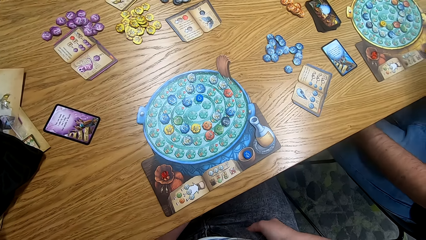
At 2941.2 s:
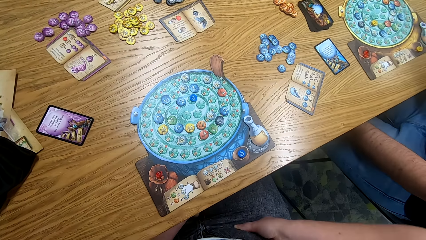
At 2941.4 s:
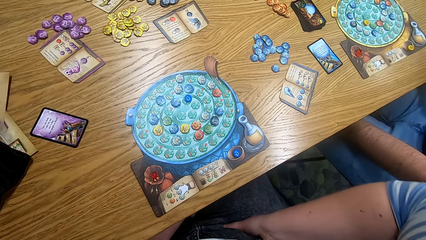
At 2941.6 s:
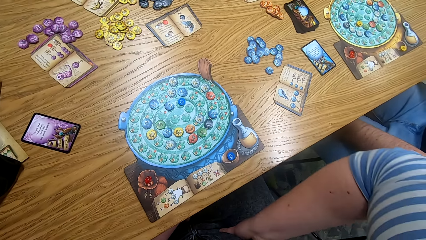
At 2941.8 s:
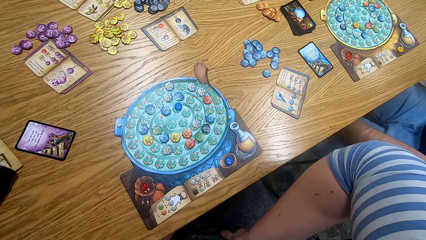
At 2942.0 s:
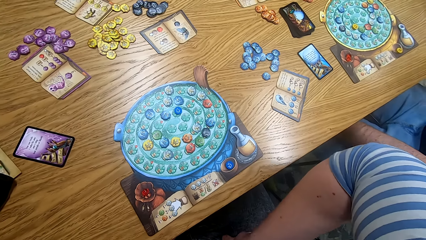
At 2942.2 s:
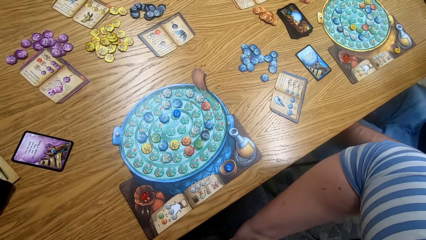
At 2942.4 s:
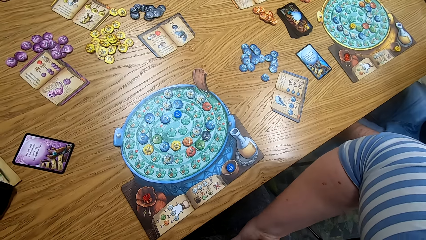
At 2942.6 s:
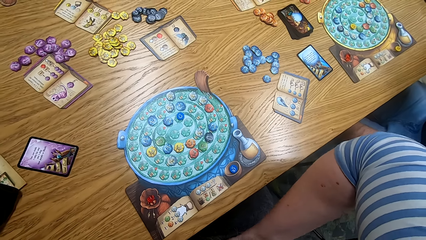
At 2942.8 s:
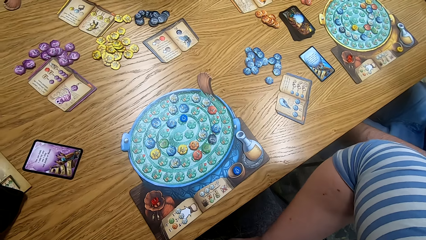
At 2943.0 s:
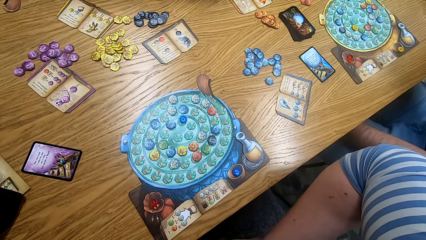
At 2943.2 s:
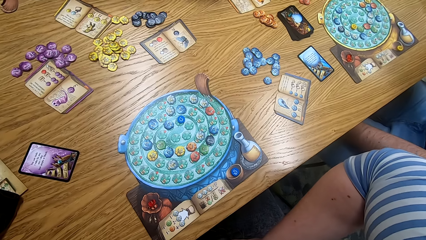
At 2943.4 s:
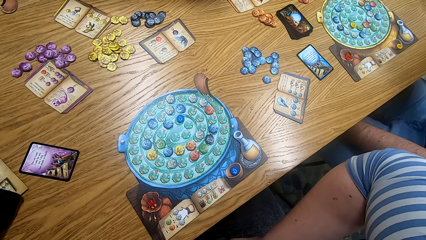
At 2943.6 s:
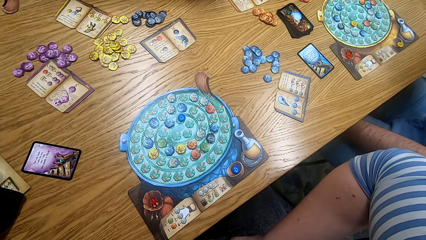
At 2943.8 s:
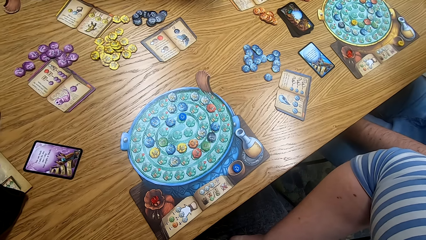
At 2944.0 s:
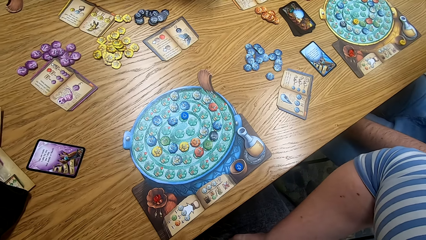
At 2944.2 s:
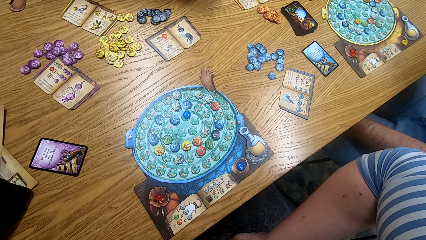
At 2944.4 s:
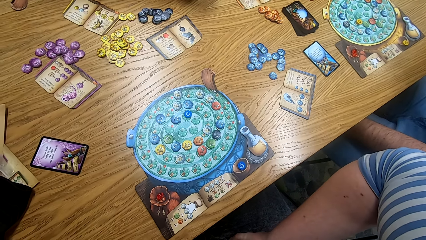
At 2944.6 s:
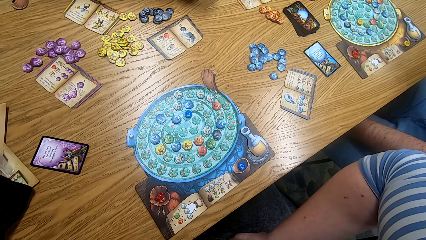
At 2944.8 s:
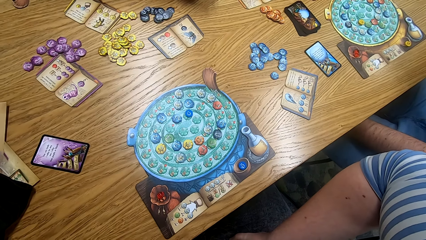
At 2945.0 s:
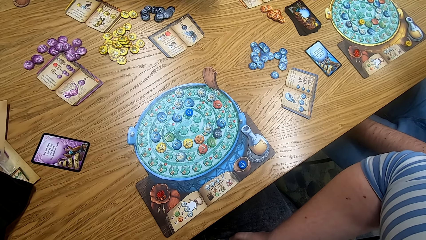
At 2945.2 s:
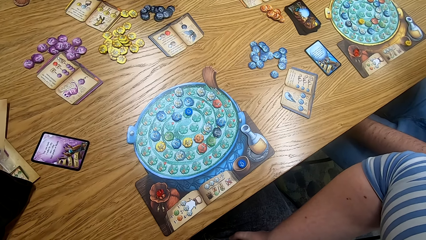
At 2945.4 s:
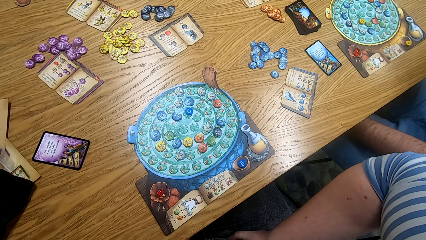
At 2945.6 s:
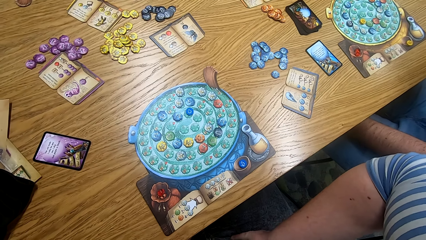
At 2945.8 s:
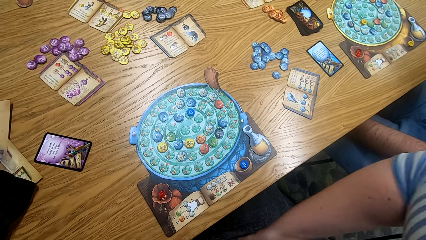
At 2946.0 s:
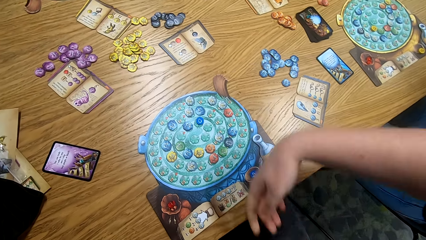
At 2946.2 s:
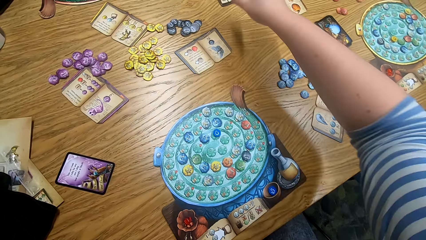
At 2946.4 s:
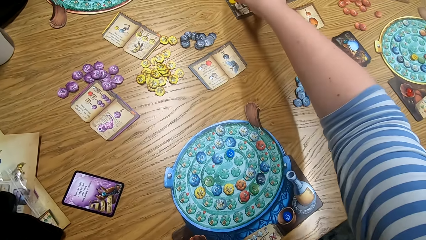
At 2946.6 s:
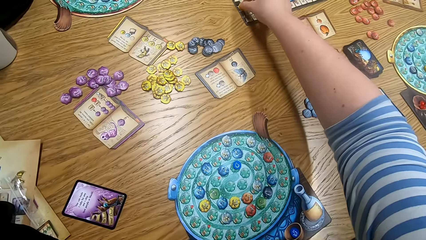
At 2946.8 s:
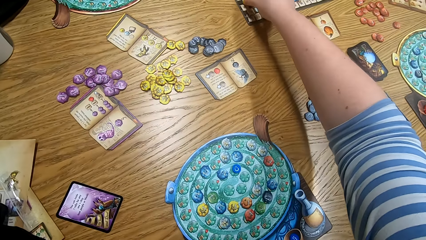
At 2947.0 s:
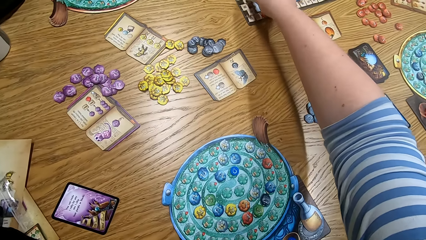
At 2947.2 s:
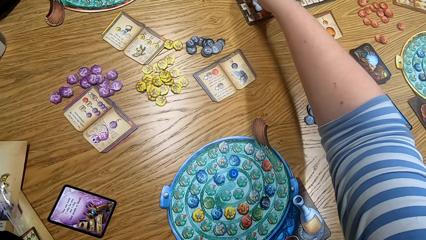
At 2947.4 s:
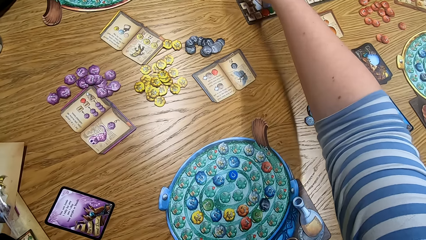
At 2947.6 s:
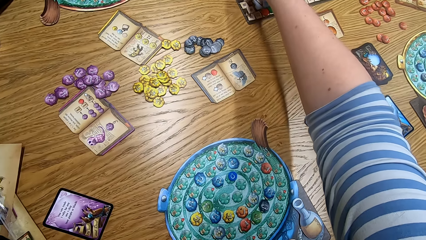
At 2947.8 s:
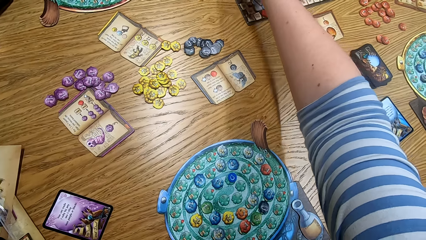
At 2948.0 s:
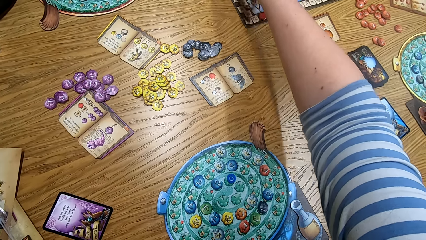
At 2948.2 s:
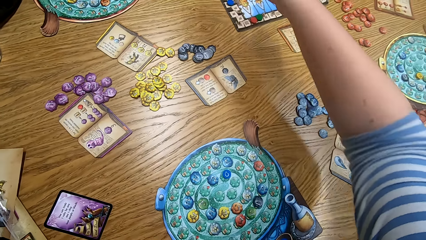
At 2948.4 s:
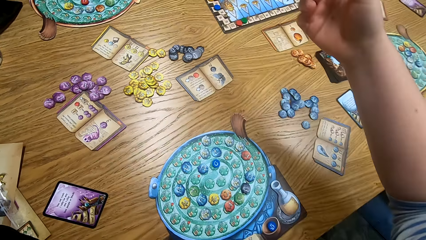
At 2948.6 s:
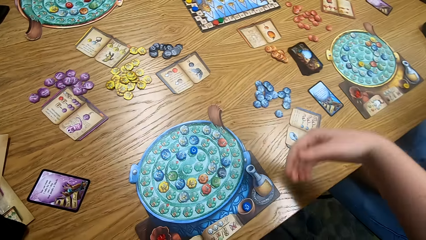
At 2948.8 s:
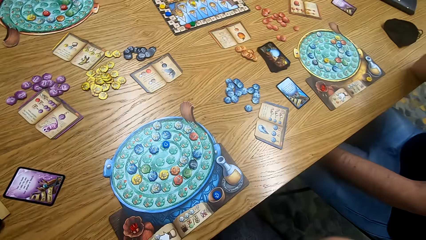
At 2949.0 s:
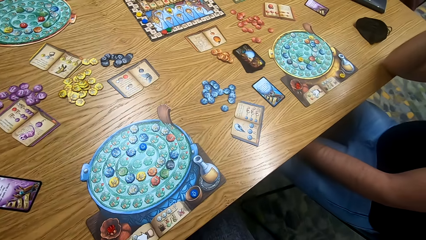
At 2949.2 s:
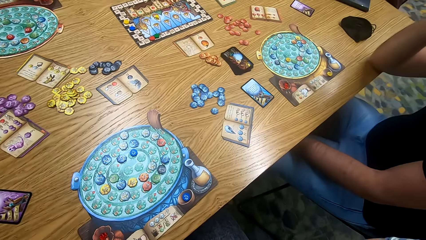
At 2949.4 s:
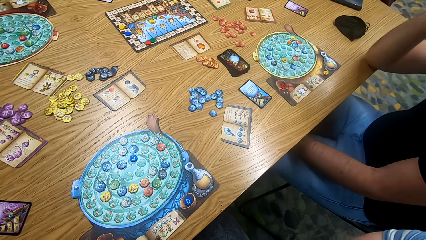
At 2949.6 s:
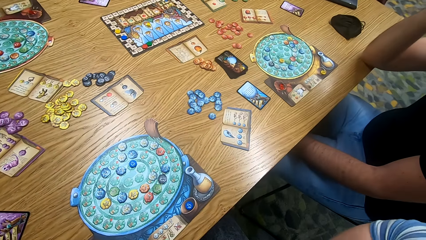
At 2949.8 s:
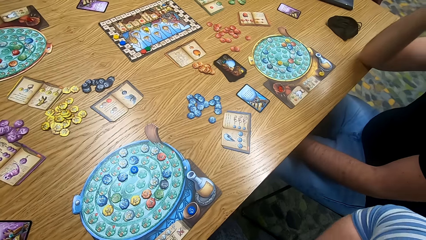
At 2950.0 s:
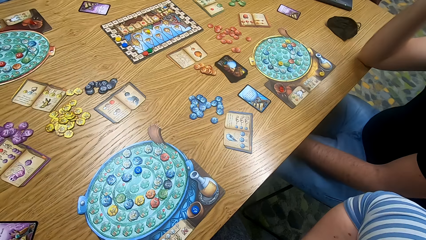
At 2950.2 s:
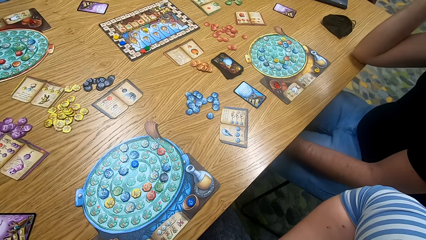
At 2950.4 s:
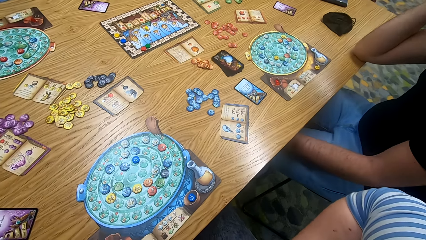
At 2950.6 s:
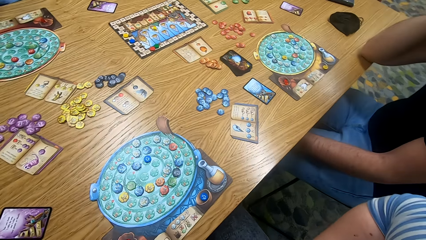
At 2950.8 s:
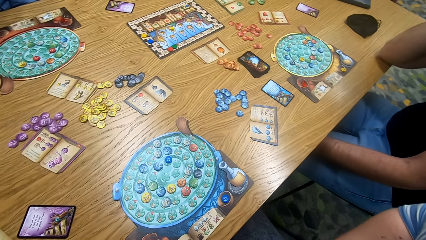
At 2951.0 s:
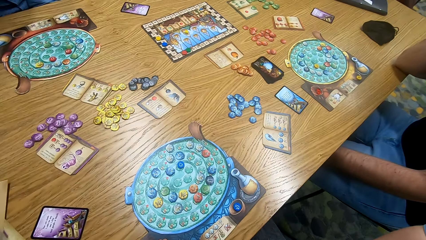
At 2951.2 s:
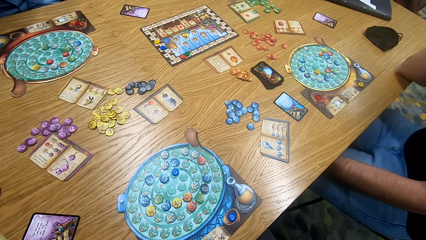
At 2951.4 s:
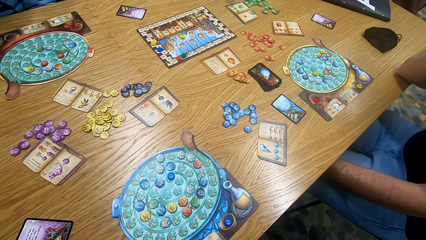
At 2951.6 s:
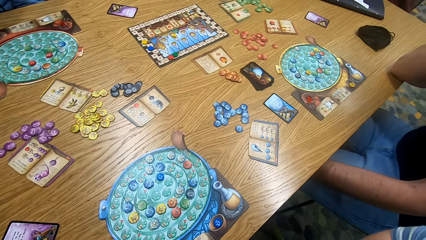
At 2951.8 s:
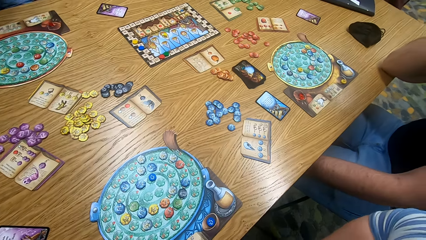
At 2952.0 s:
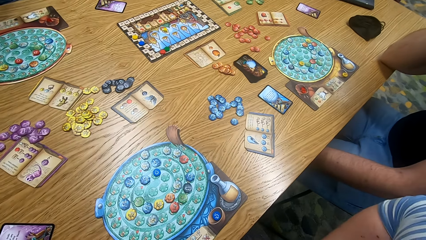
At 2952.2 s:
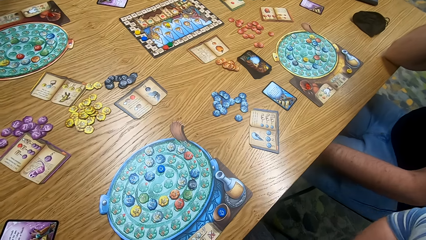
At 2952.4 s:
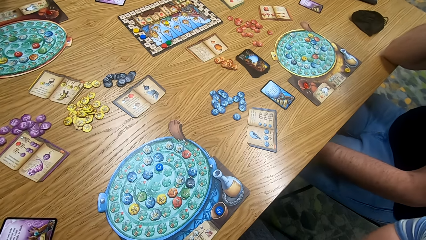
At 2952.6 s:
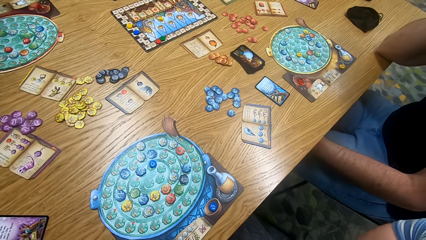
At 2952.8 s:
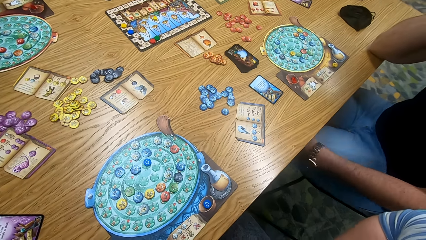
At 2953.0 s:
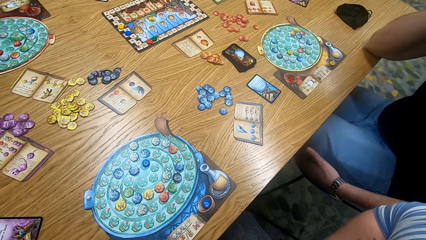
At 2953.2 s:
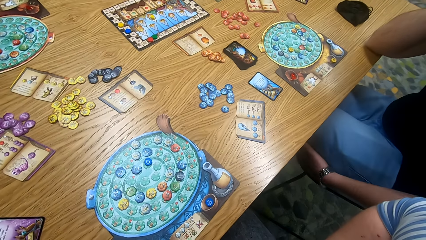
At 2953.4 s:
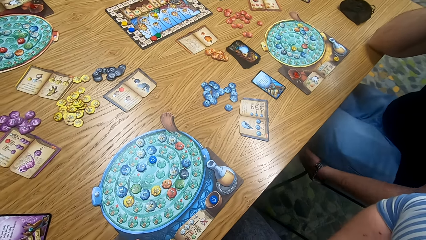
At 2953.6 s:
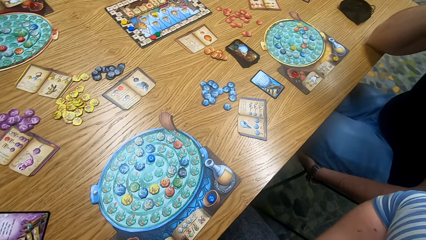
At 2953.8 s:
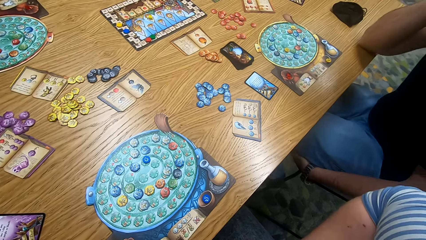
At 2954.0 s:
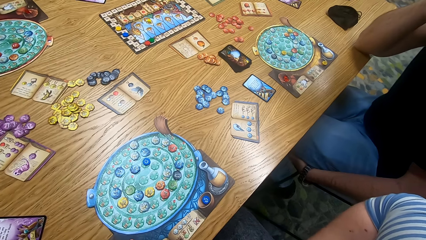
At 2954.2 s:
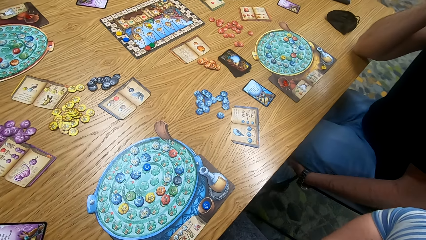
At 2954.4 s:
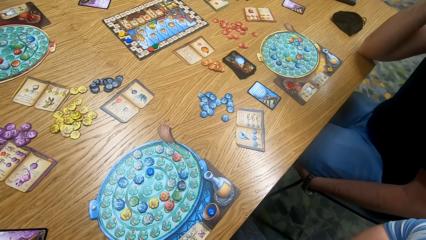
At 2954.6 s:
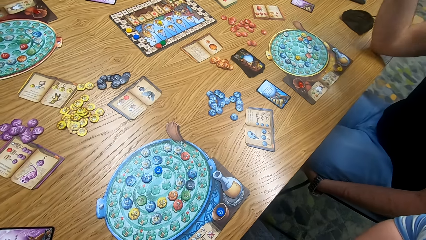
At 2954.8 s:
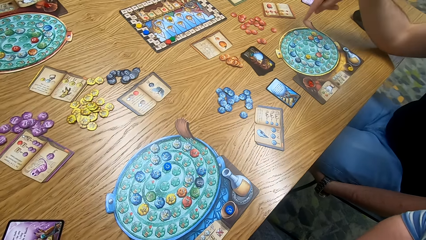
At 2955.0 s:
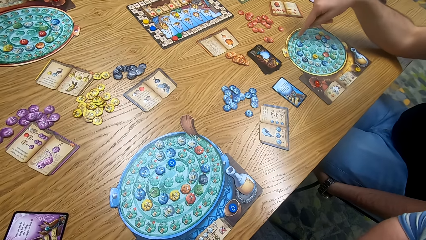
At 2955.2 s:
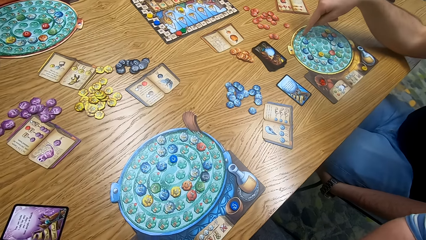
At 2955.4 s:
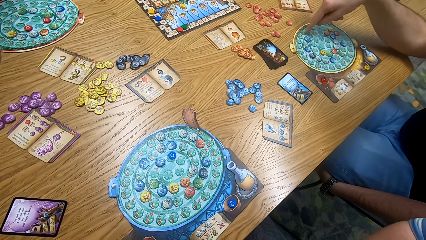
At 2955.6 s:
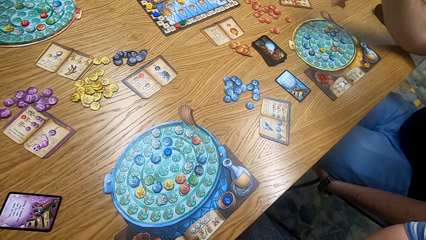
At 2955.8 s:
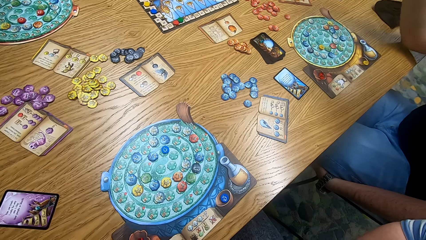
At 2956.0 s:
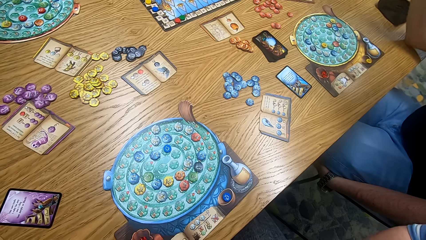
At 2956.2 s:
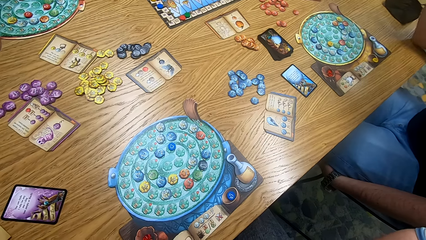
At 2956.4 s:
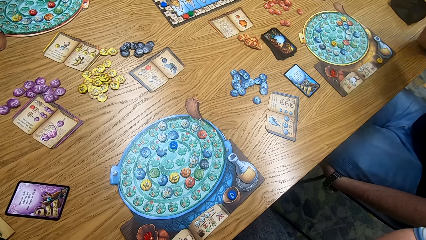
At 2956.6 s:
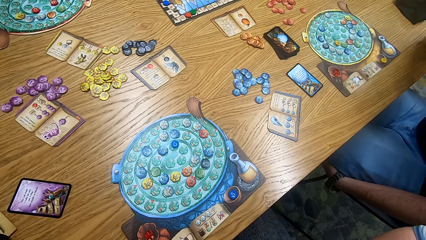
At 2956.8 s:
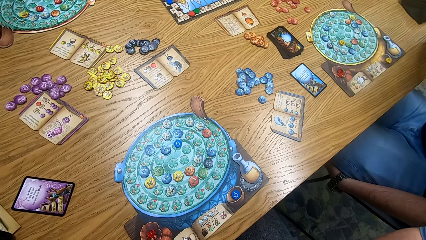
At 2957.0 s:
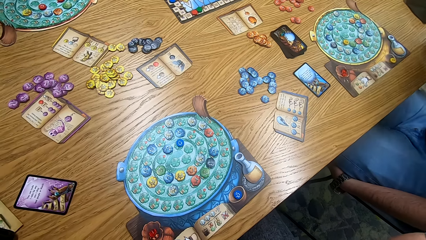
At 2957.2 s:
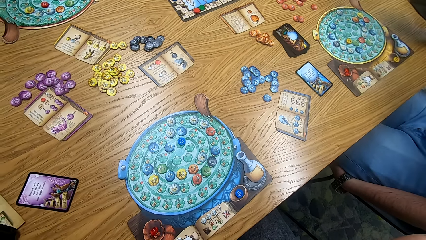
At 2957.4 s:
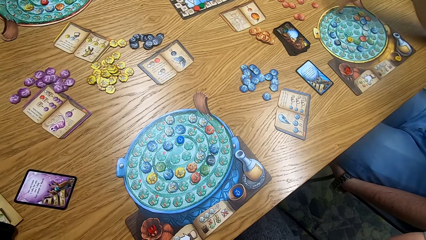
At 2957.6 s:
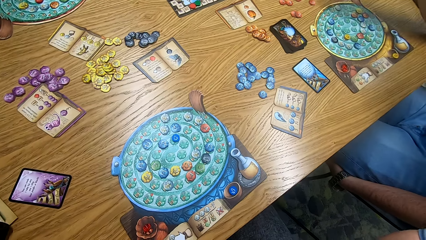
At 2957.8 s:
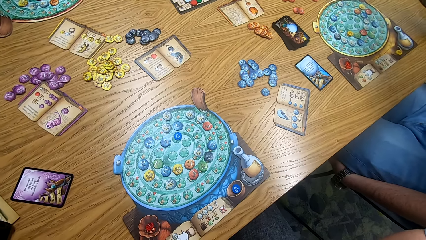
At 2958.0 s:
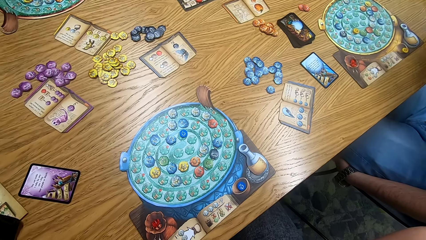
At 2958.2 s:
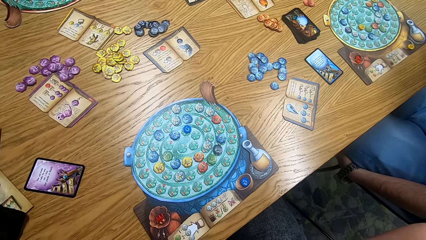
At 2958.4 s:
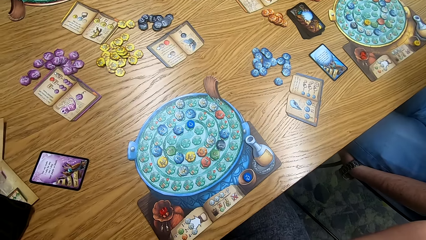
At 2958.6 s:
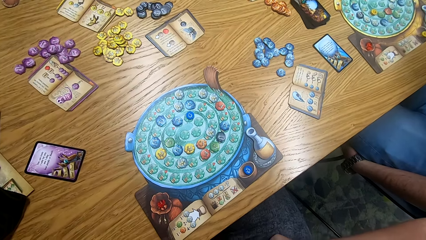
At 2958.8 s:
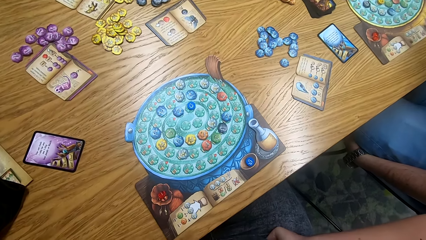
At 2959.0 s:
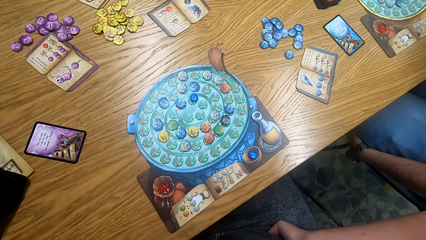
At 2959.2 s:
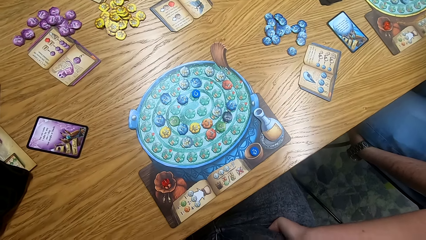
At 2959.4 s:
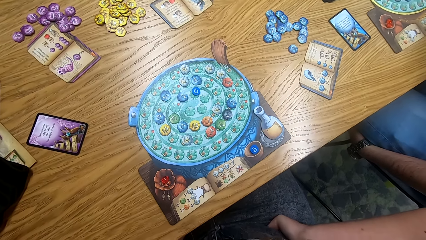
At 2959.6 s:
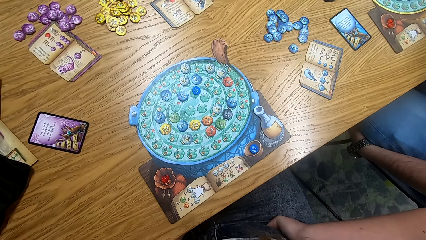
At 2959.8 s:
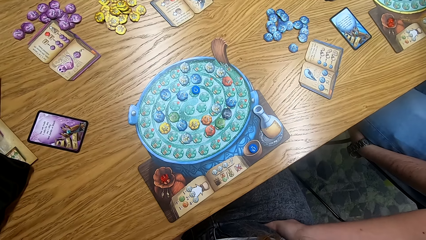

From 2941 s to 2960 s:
The camera wearer plays something. They move a token on the board. They look at the table. They touch the board. A man points at the board. The camera wearer looks at the table.
